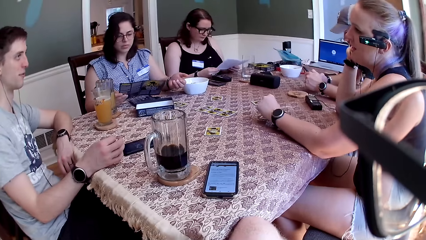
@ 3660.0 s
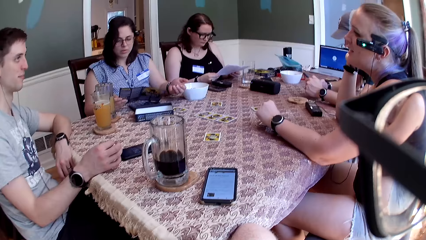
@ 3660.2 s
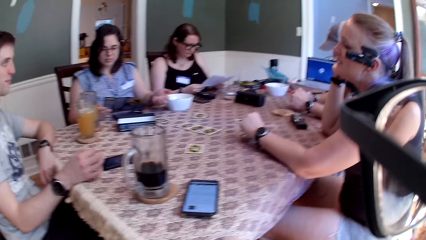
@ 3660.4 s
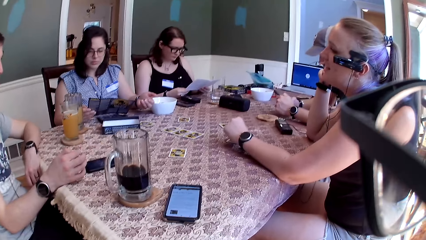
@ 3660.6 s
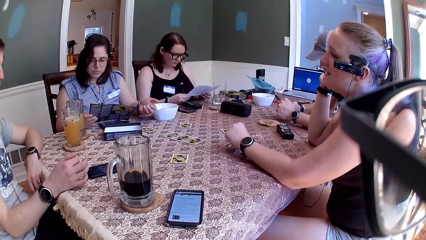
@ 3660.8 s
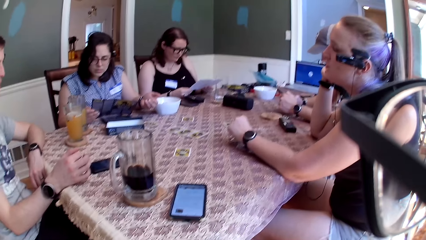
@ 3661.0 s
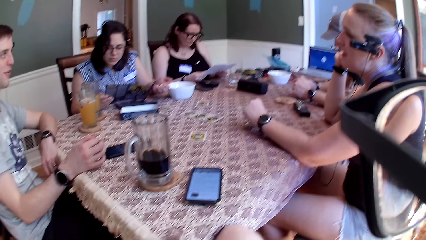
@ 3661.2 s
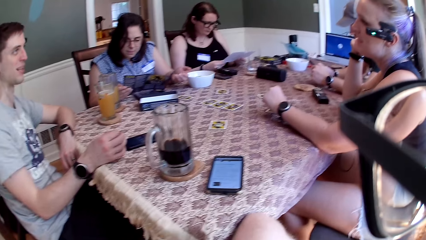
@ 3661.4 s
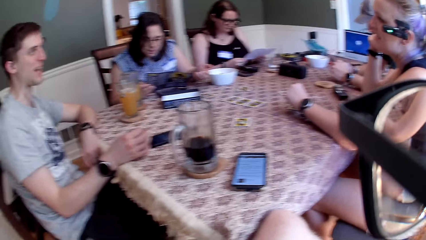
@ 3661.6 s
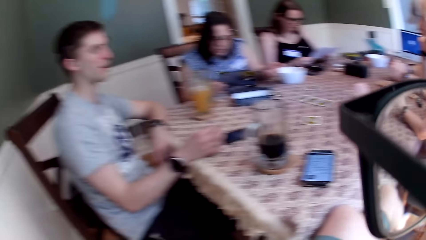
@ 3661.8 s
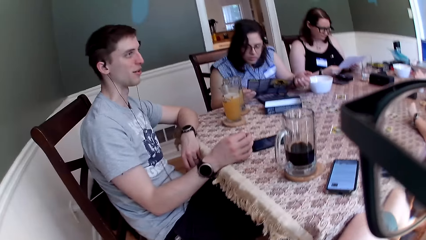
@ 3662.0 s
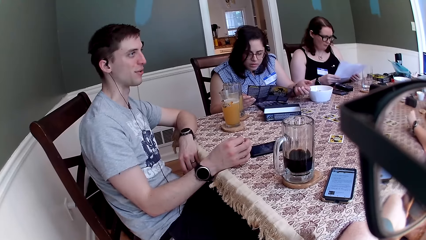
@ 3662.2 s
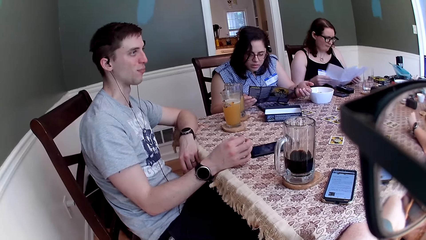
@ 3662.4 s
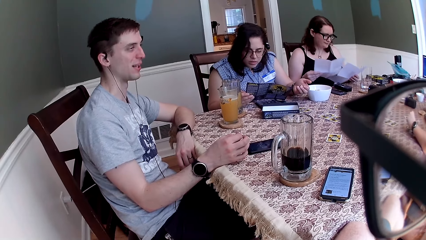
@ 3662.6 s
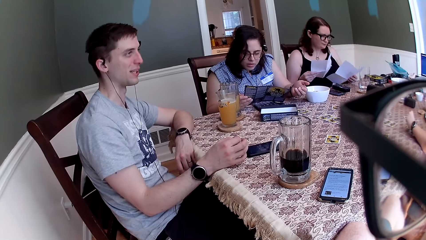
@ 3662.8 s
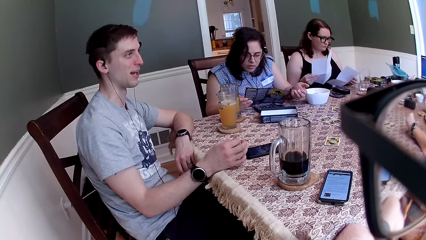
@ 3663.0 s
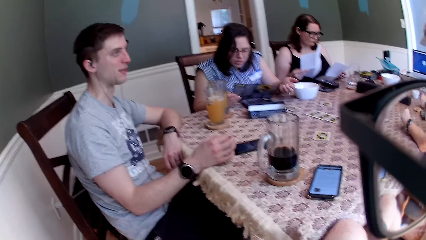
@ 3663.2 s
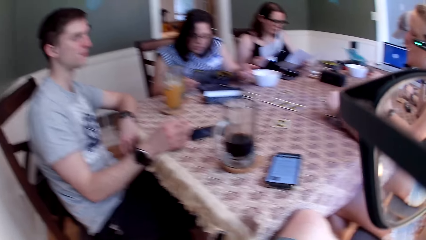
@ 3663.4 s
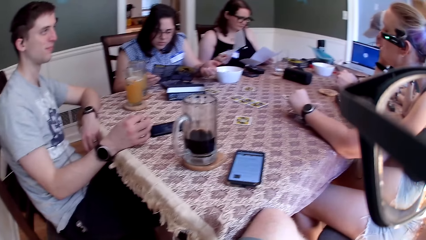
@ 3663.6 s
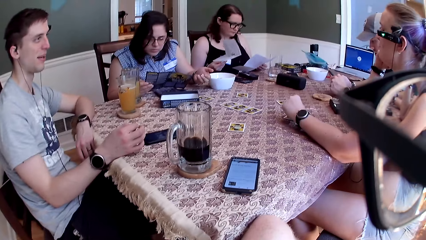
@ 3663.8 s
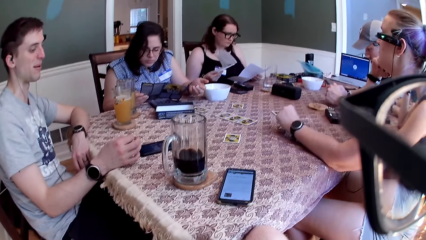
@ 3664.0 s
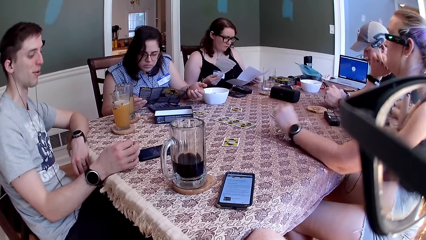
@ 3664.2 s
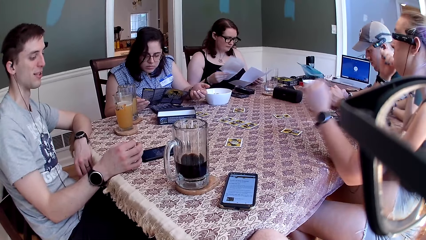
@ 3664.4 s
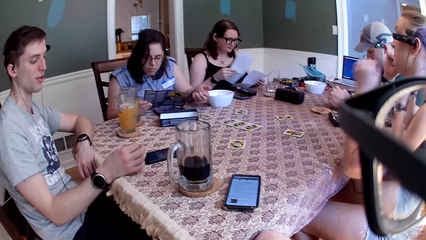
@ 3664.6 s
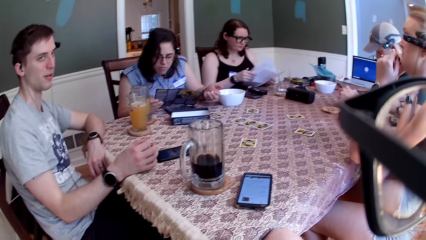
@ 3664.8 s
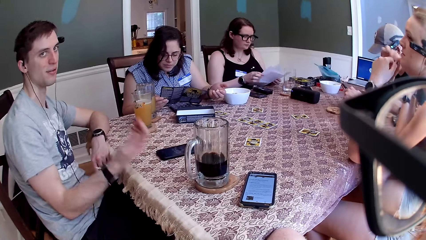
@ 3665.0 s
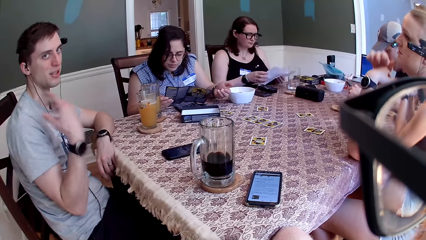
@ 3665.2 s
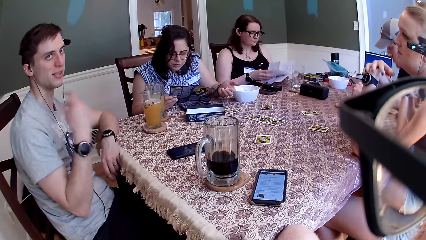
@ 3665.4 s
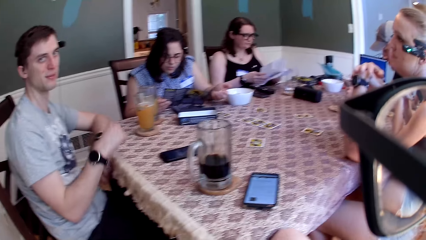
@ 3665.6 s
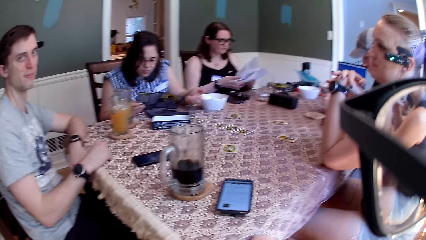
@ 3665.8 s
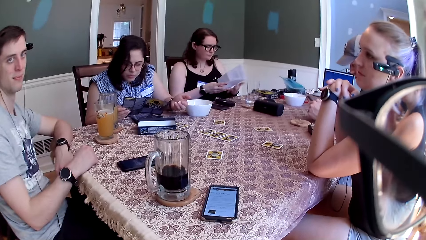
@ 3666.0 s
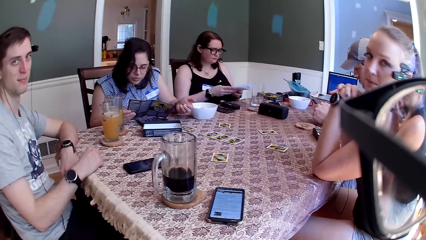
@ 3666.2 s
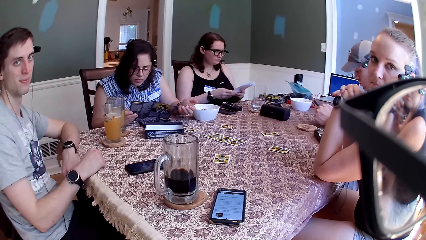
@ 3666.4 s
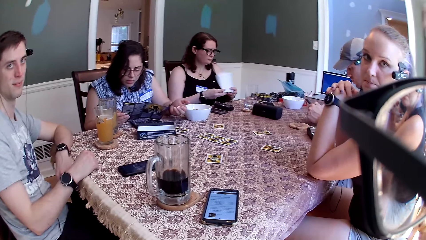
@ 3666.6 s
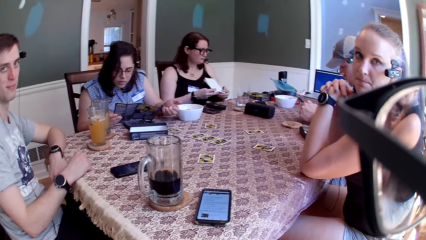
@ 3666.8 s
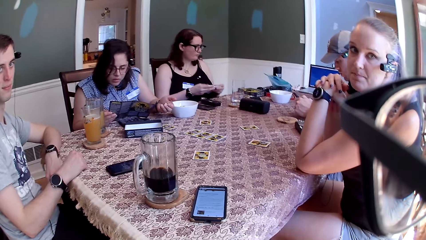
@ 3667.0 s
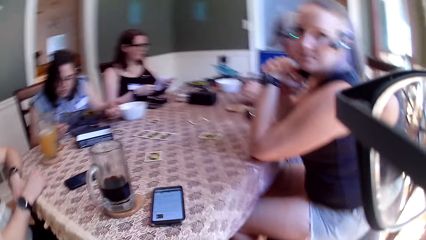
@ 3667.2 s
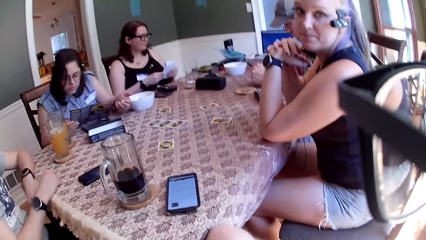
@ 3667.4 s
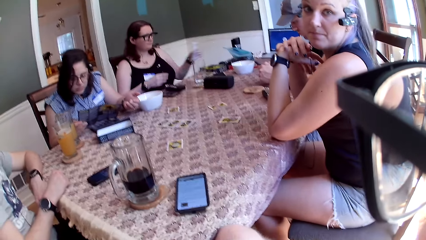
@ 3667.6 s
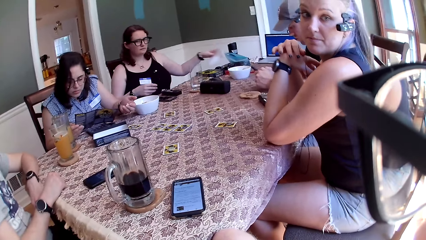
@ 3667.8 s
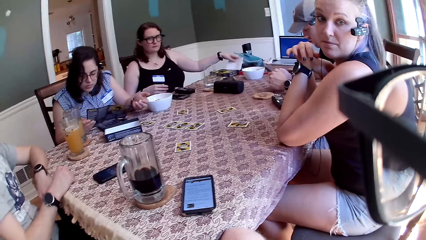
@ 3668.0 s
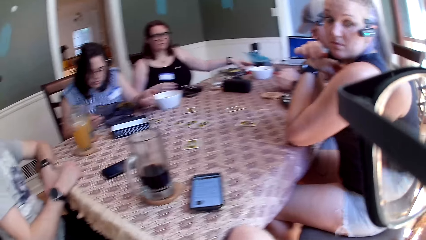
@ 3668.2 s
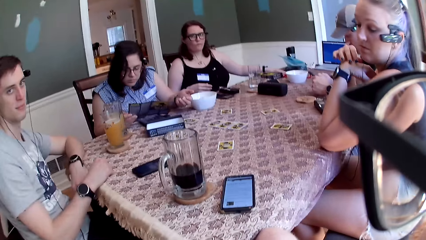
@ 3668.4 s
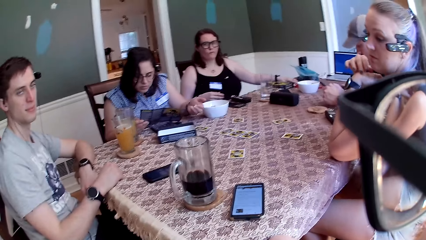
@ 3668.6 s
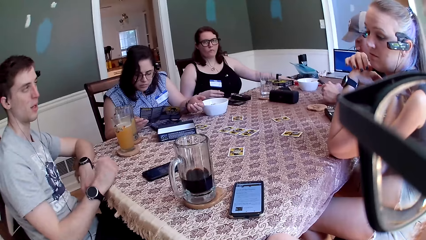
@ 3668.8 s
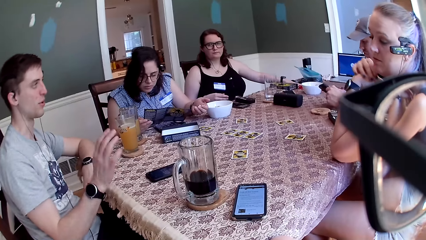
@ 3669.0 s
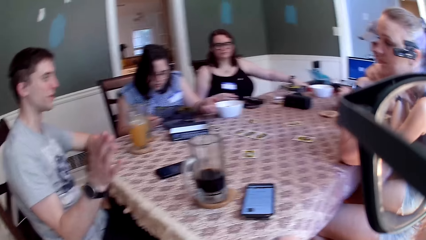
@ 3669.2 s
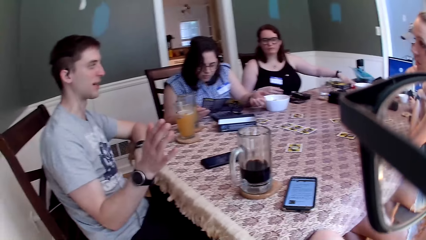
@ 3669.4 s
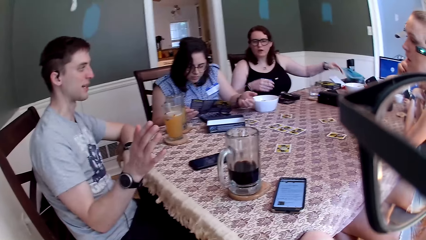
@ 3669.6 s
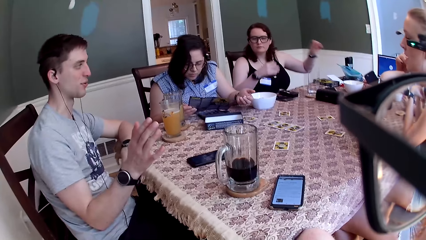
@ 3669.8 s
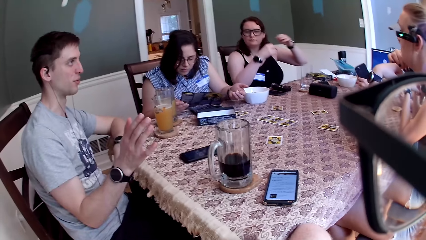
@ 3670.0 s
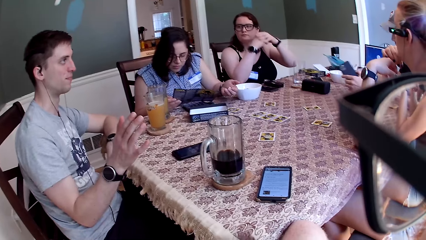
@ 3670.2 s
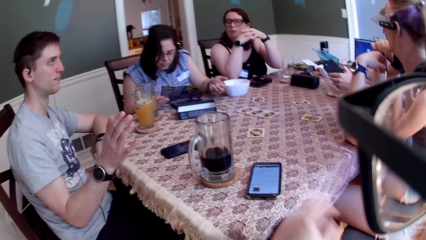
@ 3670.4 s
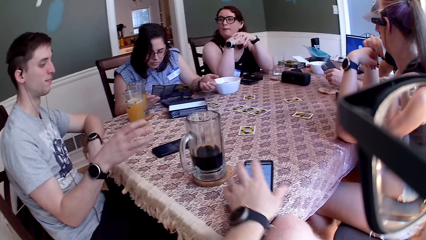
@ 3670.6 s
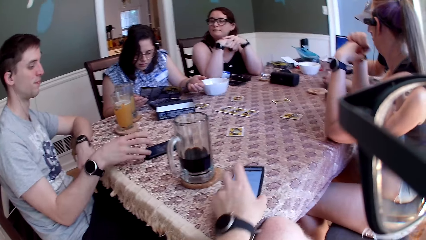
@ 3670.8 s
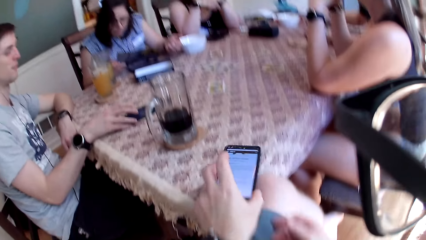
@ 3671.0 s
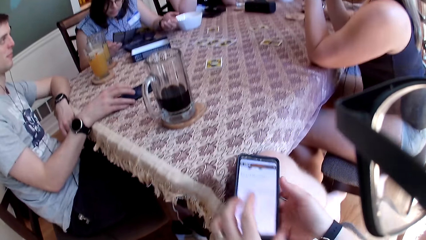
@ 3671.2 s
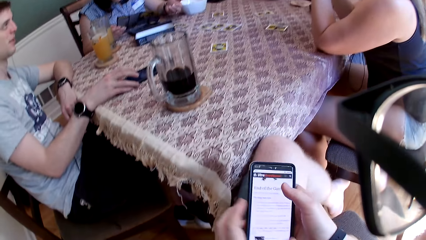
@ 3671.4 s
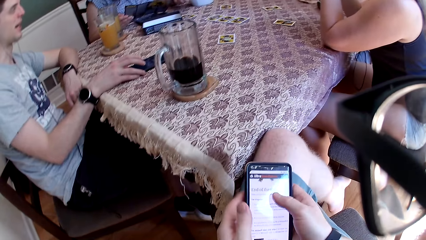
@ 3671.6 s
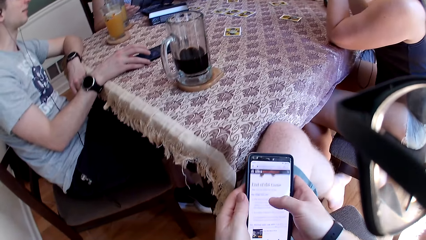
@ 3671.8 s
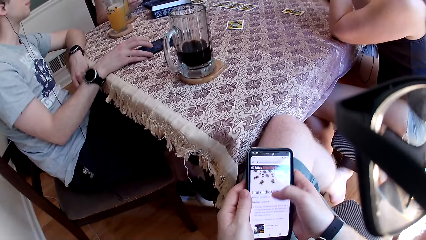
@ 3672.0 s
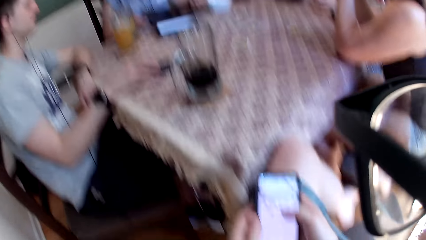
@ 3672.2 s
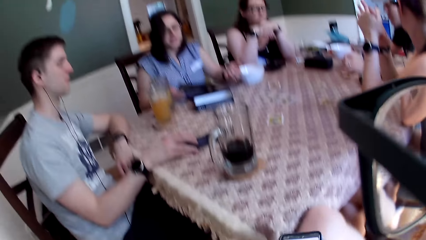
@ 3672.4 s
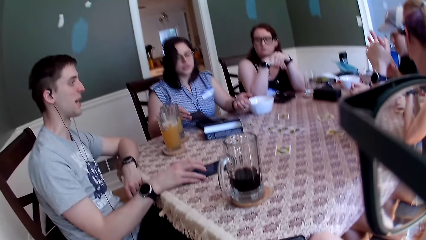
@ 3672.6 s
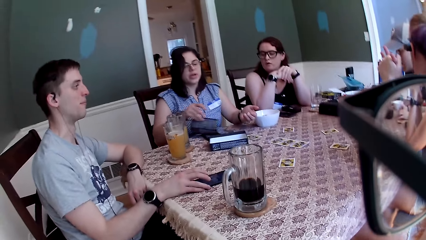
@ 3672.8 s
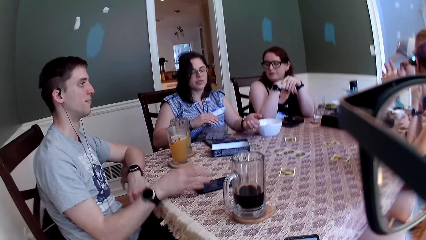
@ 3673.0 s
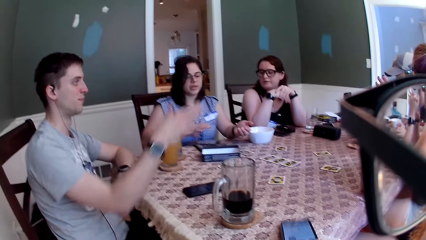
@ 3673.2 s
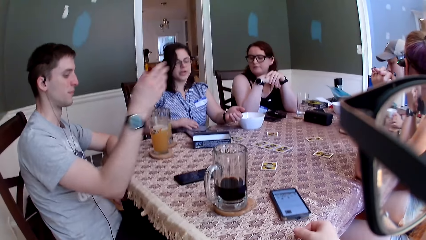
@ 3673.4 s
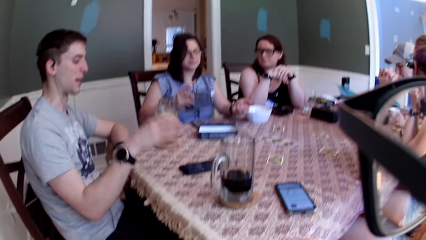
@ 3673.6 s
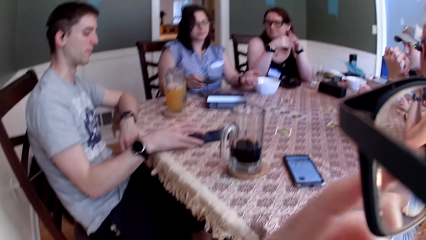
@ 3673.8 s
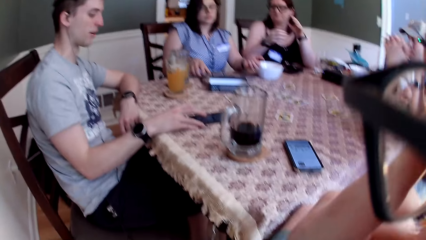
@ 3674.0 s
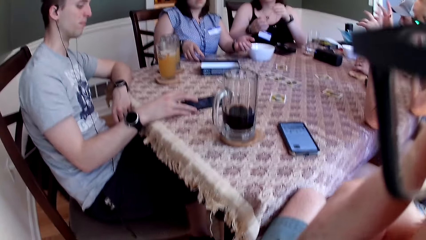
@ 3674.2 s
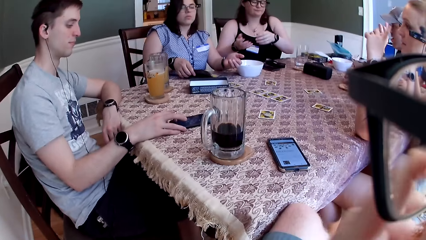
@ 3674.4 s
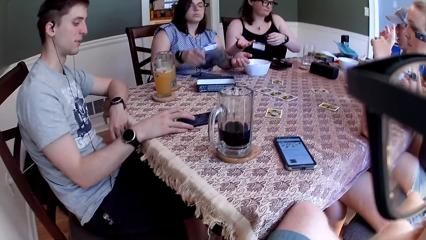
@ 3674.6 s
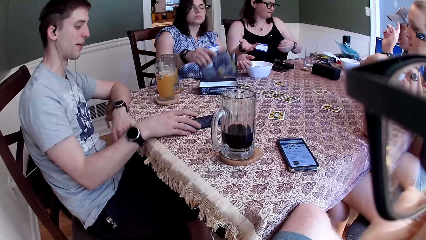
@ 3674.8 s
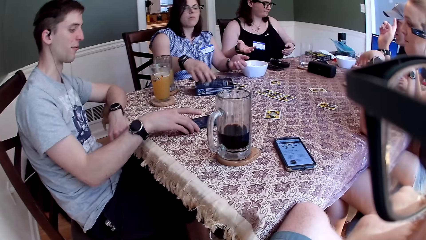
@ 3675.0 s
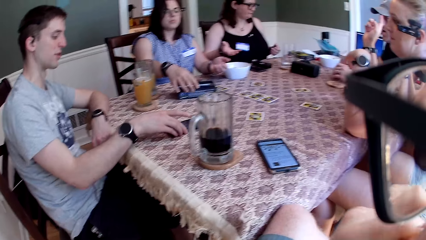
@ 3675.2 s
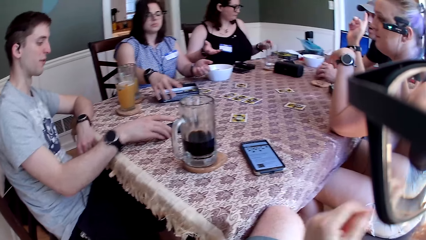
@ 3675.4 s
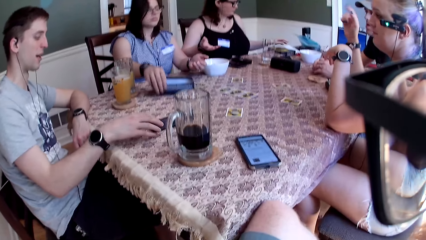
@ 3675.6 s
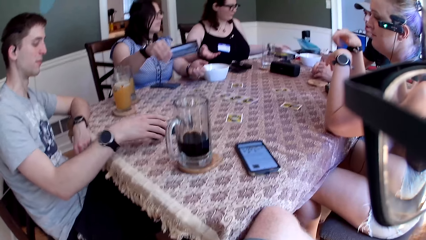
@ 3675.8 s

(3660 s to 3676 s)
A woman speaks to a man. She speaks to the man again. Another woman folds the paper with her hands. The first woman speaks to the man. The camera wearer speaks to the group of people at the table. The second woman drops the paper on the table with her left hand. The man speaks to the group of people and the camera wearer at the table. The second woman speaks to the group of people and the camera wearer at the table and puts her elbows on the table. The camera wearer picks the phone from the table with his left hand. He operates the phone with his hands. A third woman speaks to the group of people and the camera wearer at the table. The man speaks to the group of people and the camera wearer at the table. The man points his right hand at another man. The third woman closes the manual with her right hand. The camera wearer adjusts the glasses on his face with his left hand. He places the phone on the table. The first man speaks to the group of people and the camera wearer at the table. The first woman raises her hands up. The third woman packs the manual inside the carton with her right hand. The first woman speaks to the third woman. The first man touches the phone with his right hand on the table.
